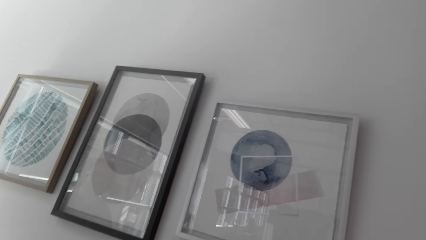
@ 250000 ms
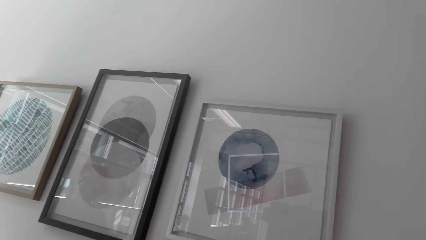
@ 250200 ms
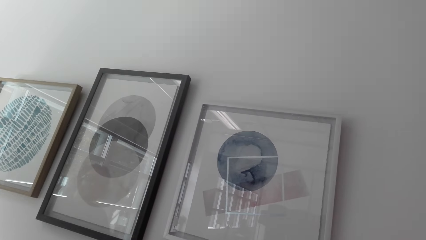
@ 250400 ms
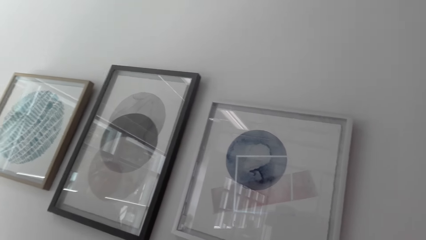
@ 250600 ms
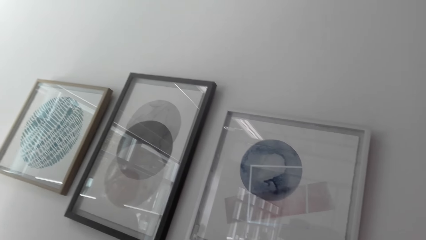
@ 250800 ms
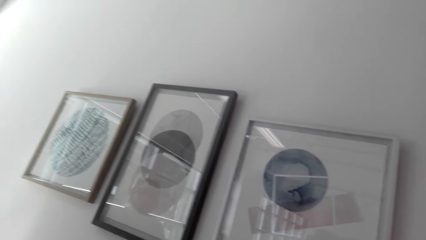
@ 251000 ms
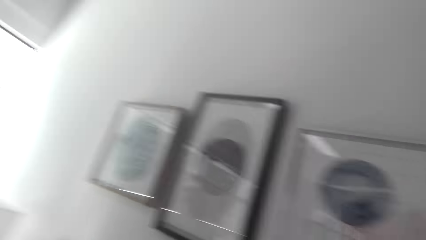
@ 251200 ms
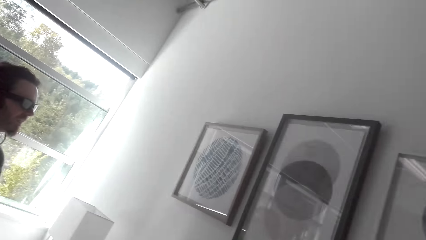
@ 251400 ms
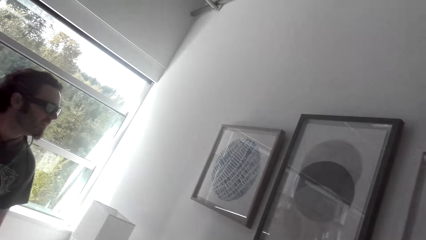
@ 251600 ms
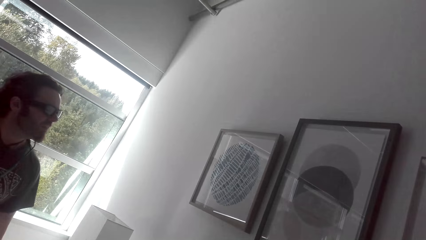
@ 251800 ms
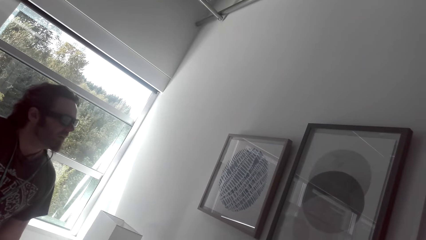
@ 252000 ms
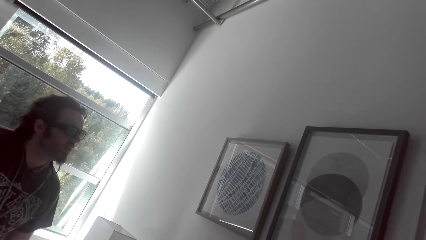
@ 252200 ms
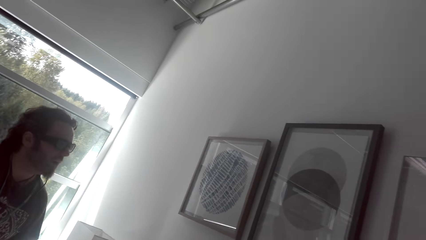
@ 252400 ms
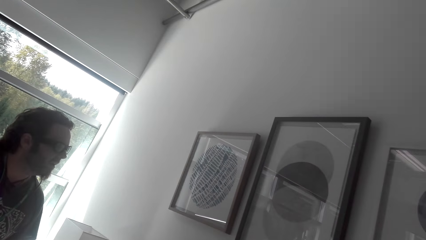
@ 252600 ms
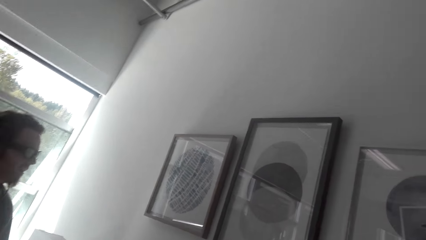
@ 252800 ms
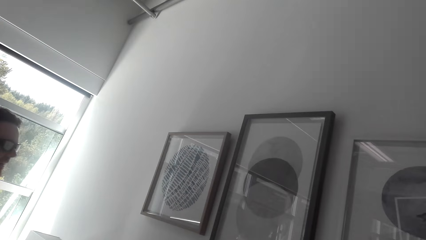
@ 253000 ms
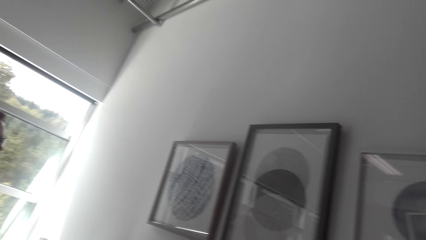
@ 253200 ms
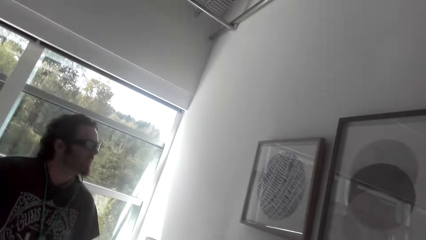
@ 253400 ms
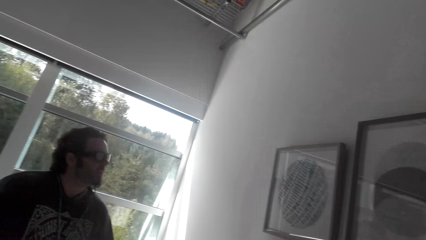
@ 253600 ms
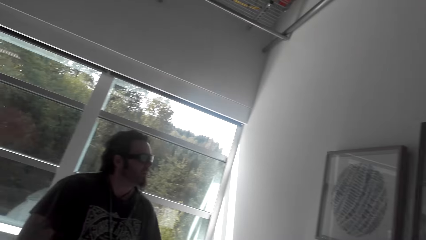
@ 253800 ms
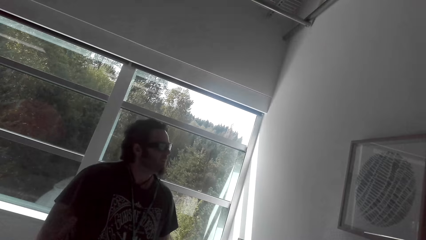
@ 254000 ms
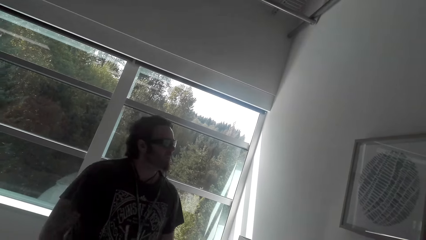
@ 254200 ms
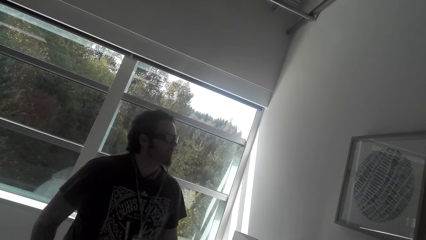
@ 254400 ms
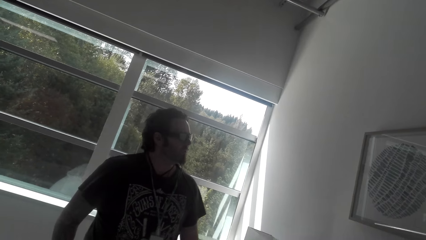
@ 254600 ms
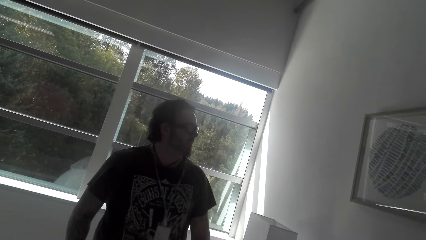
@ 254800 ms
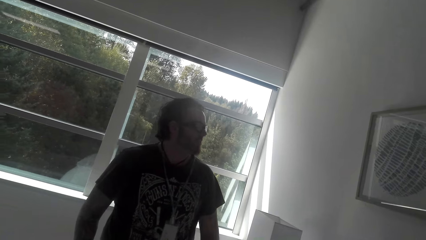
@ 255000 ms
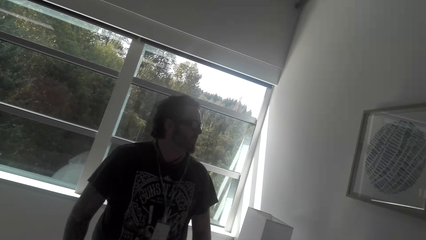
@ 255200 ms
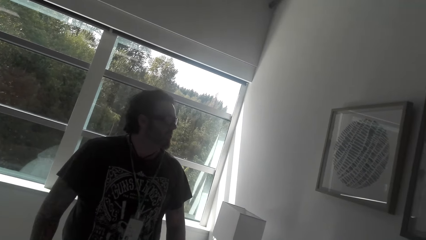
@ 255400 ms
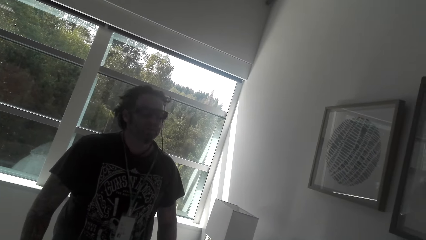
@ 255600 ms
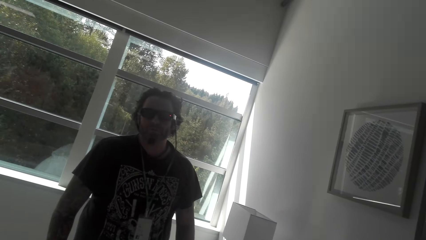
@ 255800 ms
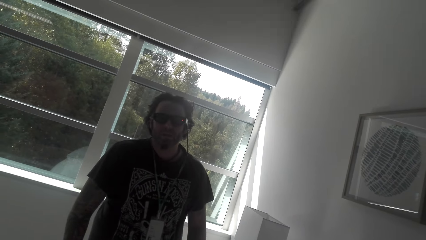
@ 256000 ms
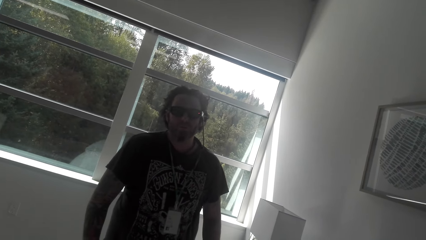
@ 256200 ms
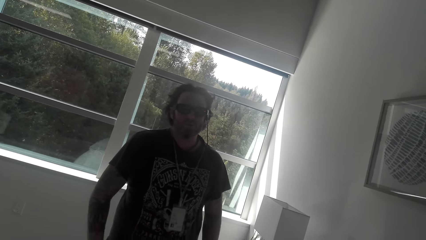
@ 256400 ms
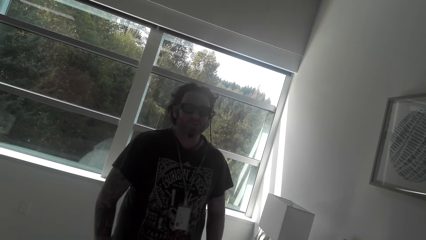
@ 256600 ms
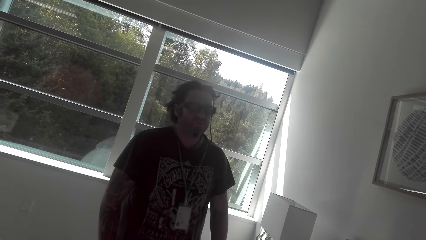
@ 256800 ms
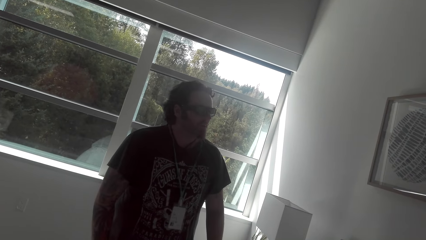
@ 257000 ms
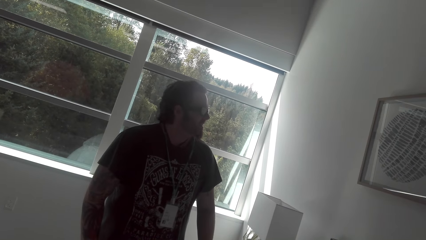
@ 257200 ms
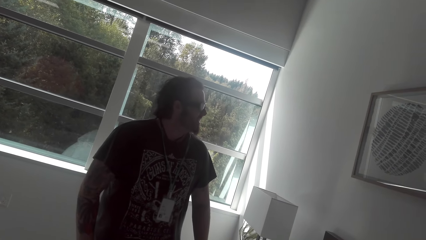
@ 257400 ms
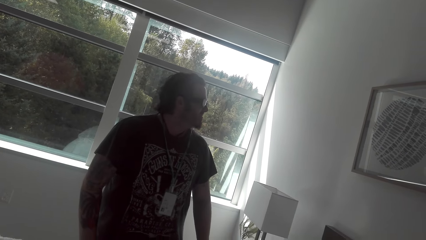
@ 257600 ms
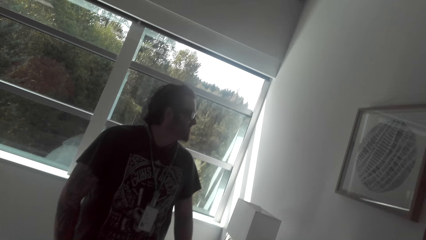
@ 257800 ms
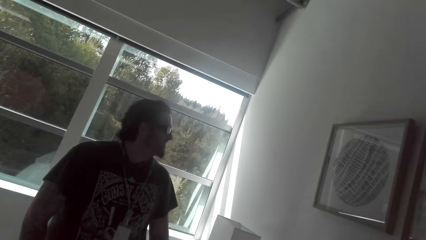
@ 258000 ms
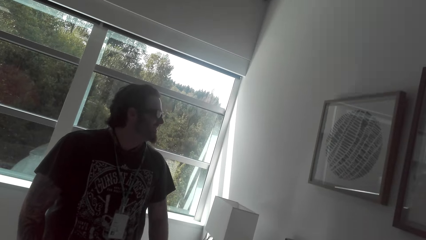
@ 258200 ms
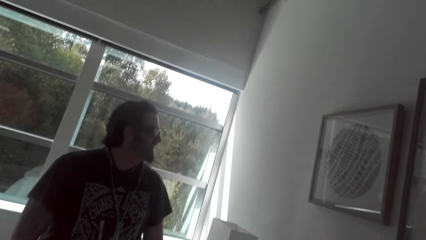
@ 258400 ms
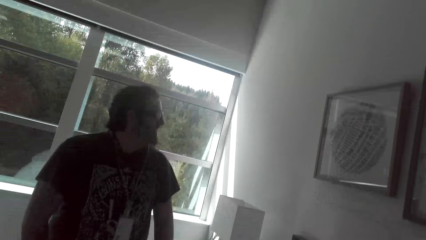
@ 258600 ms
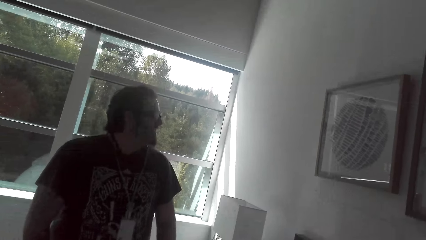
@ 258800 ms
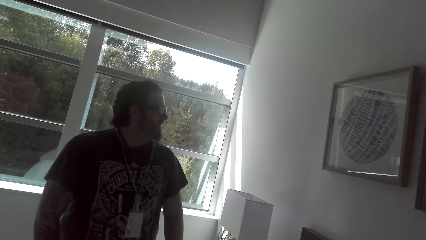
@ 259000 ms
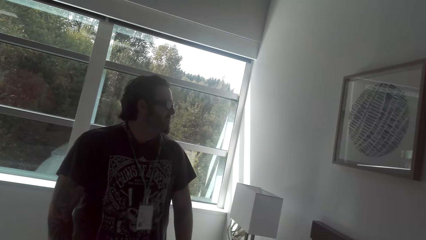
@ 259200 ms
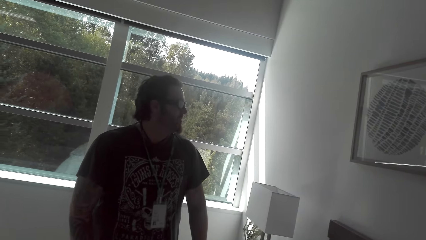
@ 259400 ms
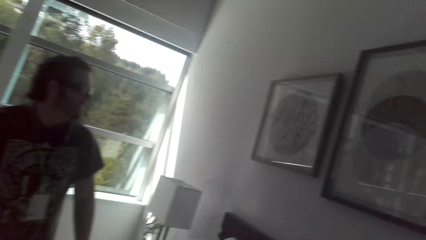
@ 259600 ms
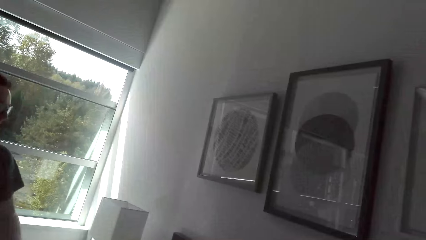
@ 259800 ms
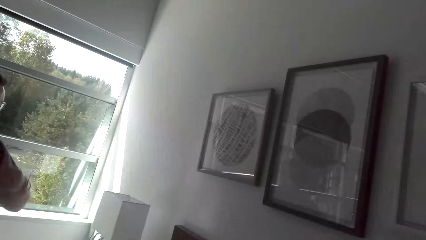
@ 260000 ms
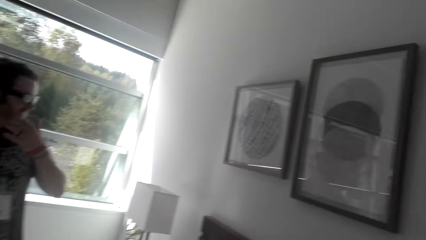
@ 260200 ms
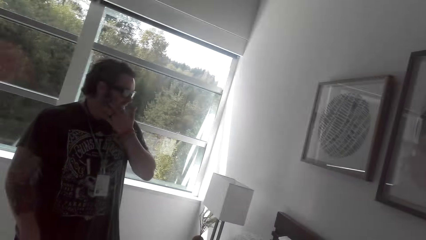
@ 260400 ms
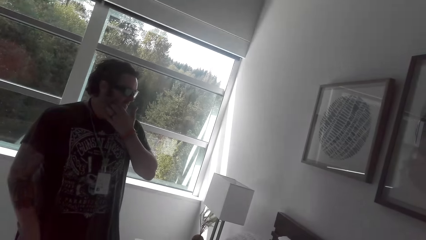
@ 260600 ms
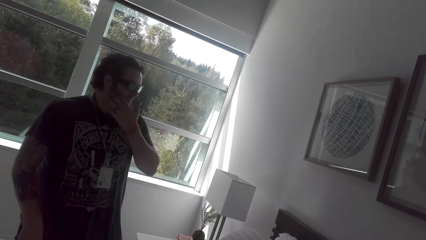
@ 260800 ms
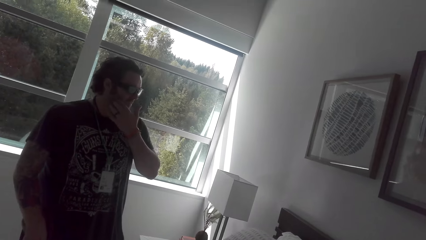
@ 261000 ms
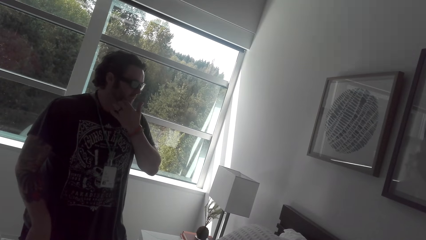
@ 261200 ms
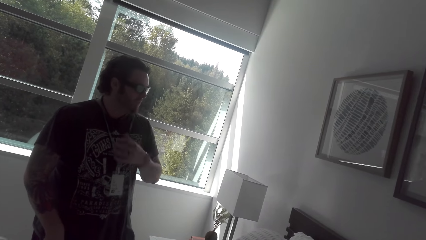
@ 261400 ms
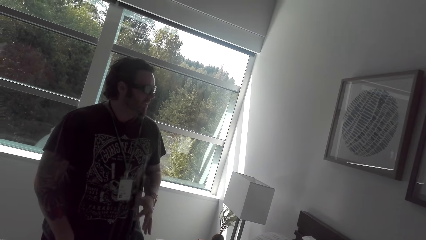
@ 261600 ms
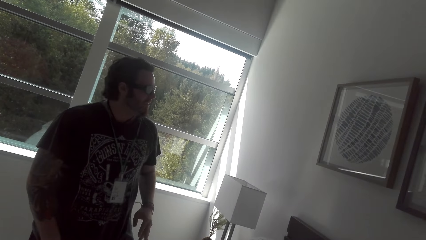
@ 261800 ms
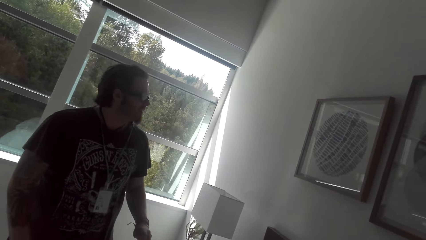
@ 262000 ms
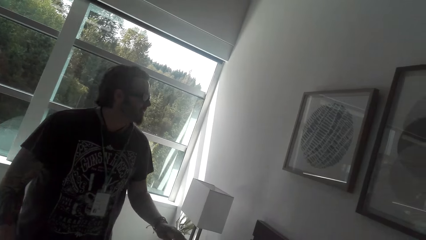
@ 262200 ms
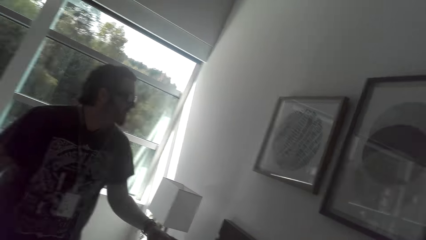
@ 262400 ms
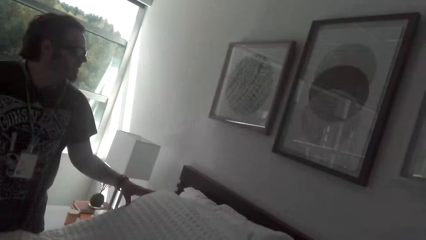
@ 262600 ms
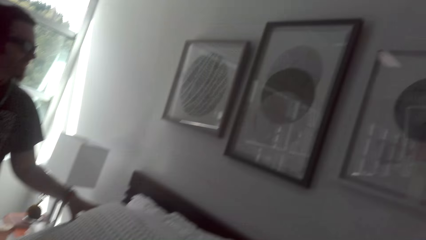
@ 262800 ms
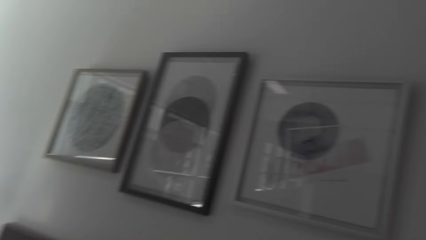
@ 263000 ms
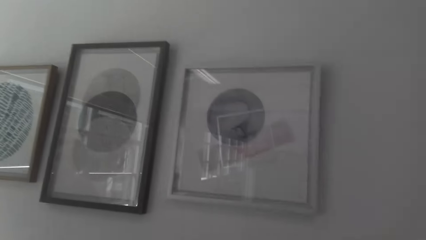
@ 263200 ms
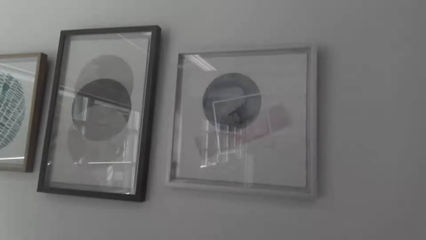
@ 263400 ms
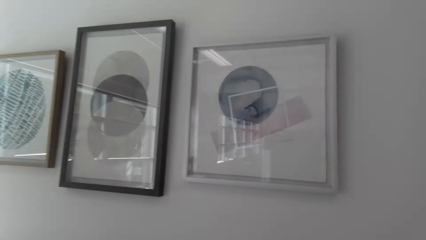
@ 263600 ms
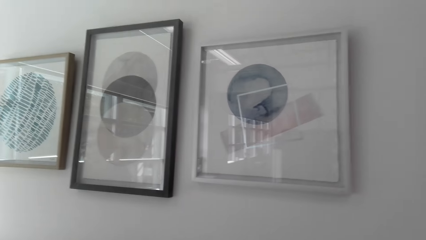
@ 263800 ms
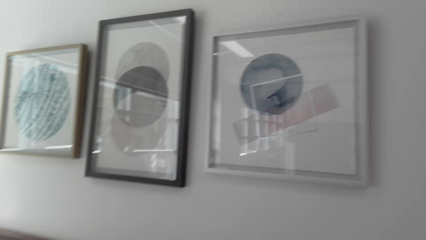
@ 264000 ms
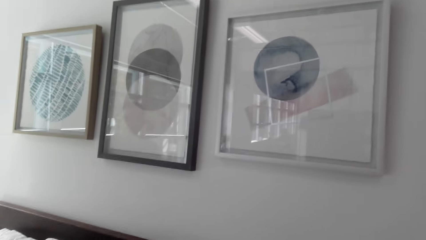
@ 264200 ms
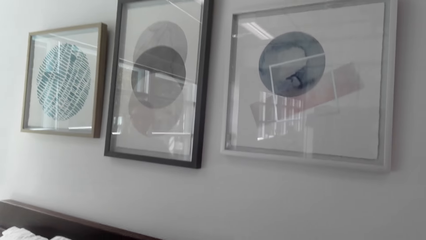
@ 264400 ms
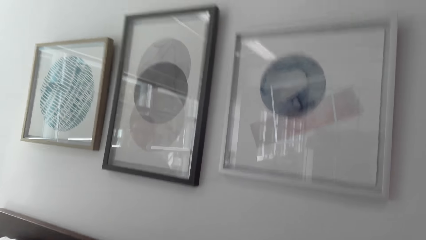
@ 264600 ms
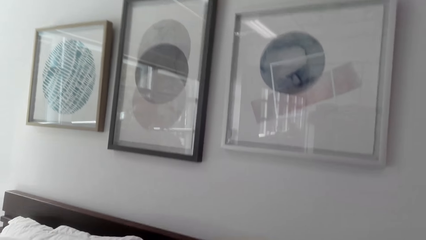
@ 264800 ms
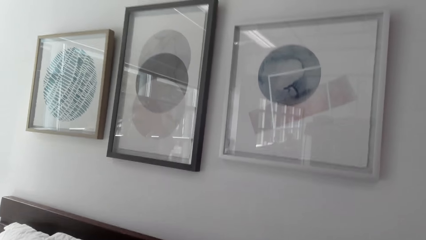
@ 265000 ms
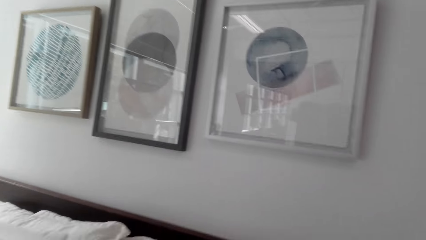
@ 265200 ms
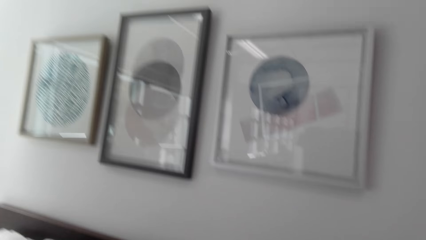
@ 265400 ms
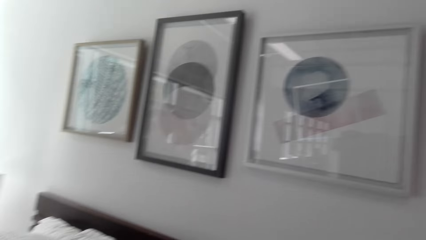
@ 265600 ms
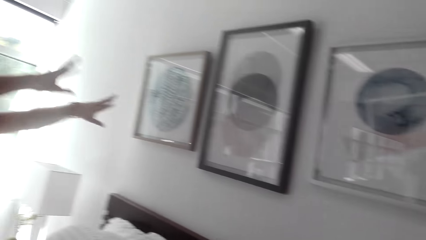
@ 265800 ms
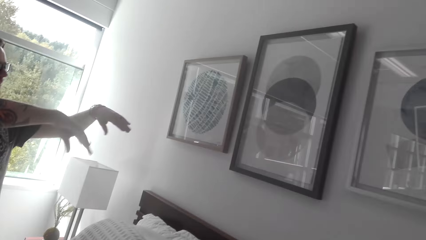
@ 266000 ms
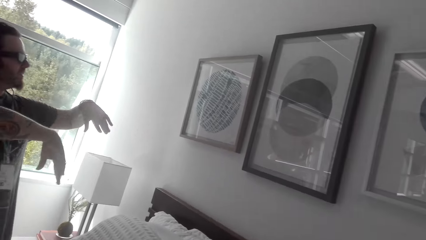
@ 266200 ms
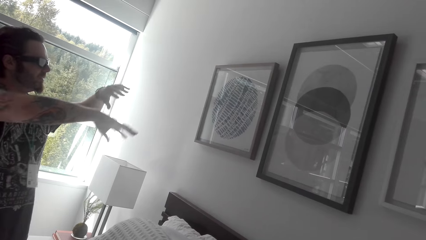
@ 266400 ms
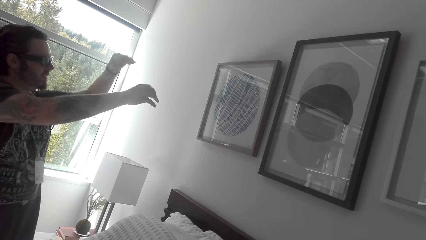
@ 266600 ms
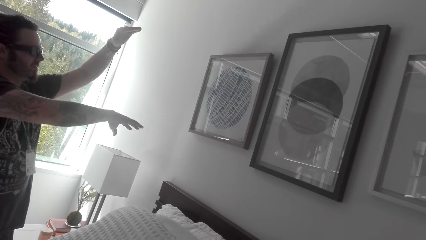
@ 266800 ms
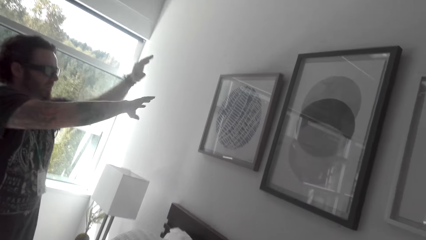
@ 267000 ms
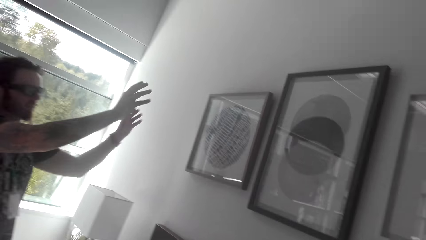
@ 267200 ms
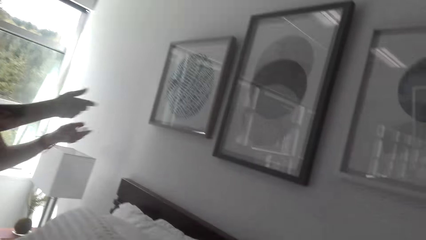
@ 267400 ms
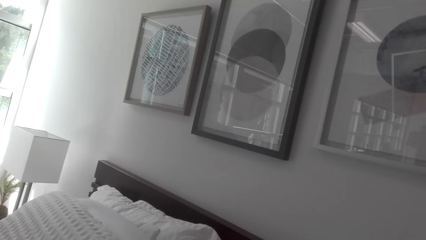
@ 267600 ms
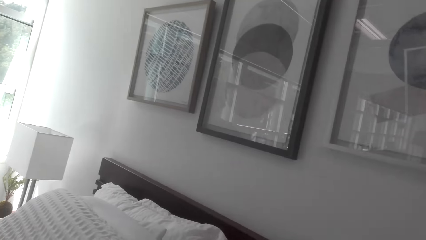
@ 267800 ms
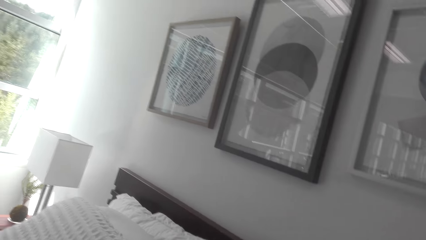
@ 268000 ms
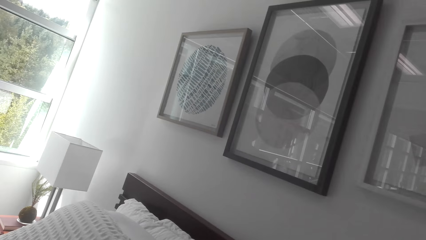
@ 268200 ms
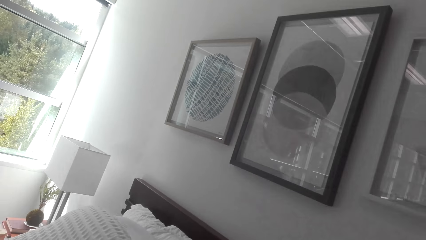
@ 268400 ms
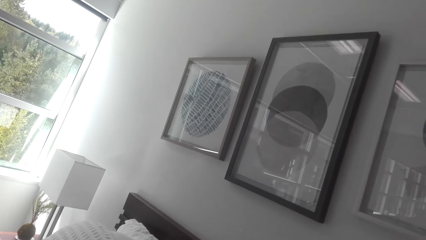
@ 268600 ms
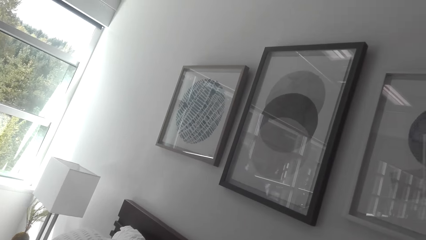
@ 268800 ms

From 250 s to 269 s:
The camera wearer looks at the man. The man talks. The man scratches his face. The camera wearer looks at the wall paintings. The man demonstrates to the camera wearer.
